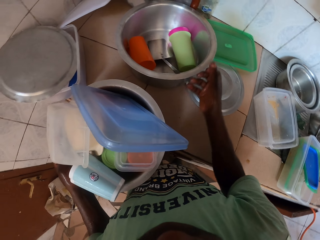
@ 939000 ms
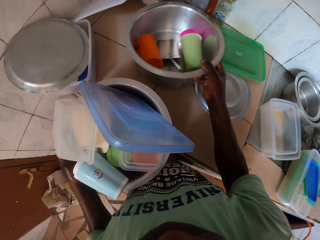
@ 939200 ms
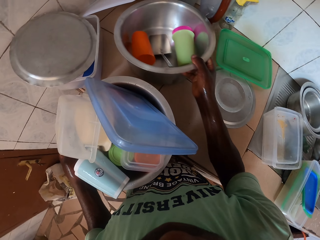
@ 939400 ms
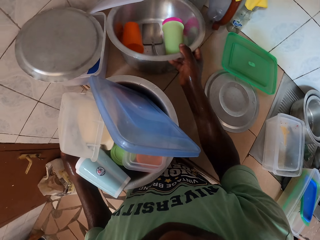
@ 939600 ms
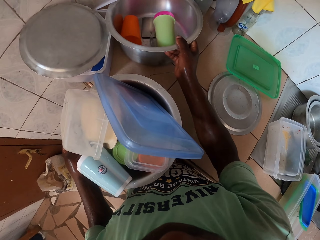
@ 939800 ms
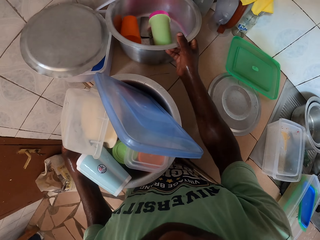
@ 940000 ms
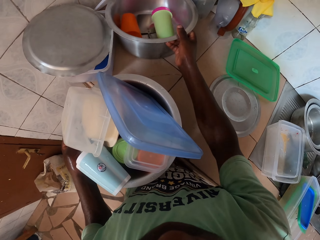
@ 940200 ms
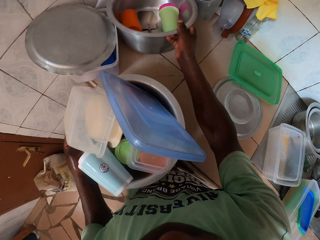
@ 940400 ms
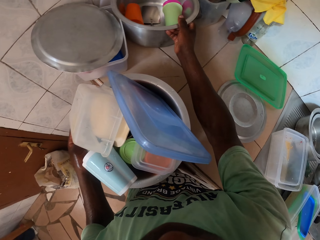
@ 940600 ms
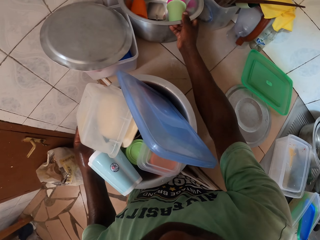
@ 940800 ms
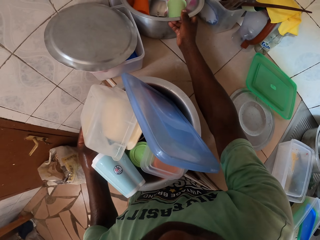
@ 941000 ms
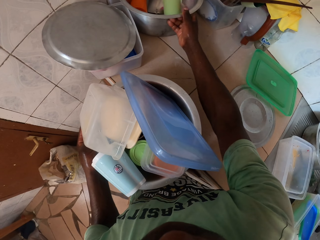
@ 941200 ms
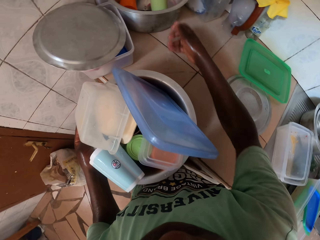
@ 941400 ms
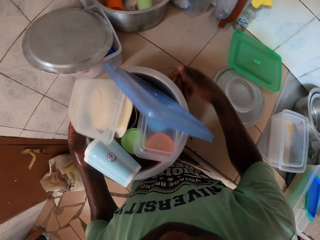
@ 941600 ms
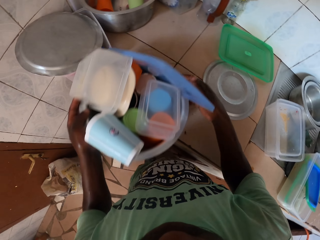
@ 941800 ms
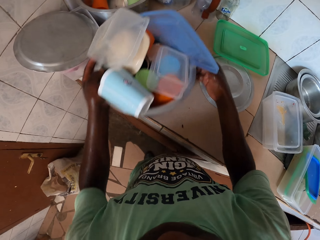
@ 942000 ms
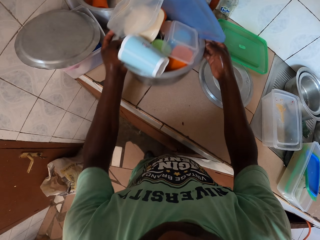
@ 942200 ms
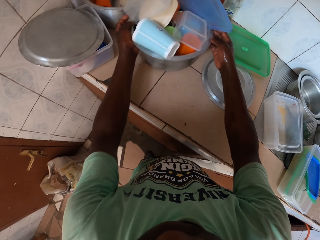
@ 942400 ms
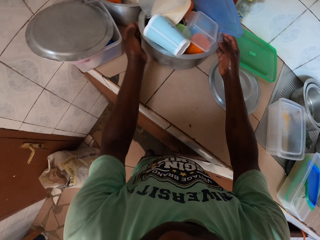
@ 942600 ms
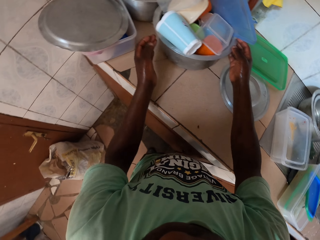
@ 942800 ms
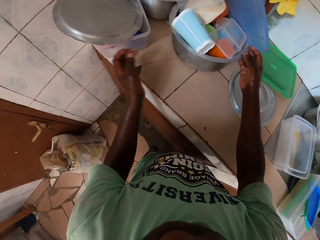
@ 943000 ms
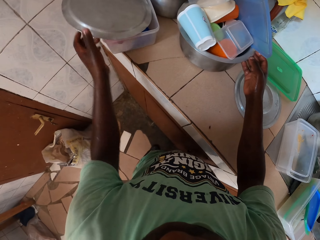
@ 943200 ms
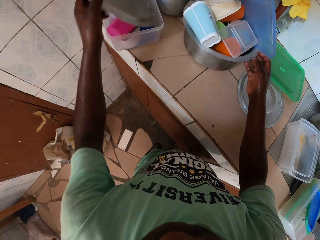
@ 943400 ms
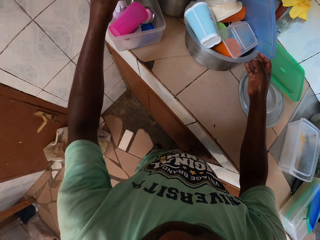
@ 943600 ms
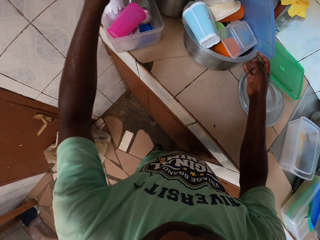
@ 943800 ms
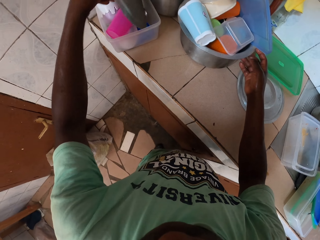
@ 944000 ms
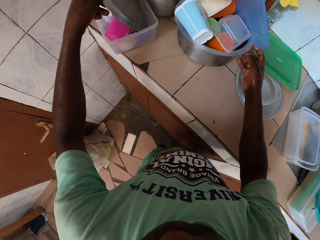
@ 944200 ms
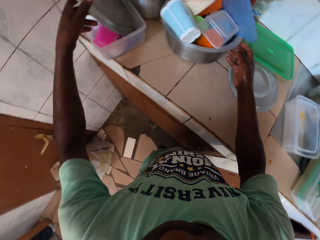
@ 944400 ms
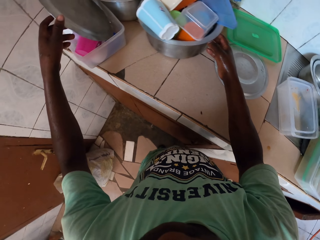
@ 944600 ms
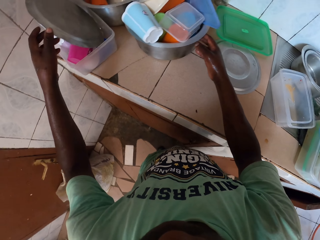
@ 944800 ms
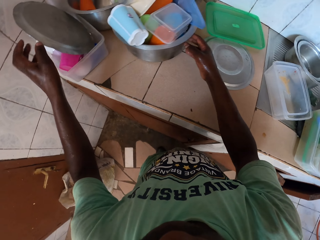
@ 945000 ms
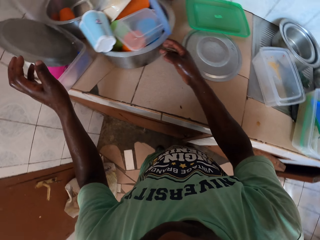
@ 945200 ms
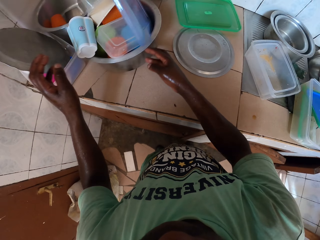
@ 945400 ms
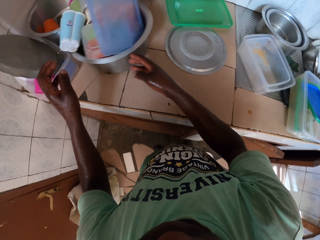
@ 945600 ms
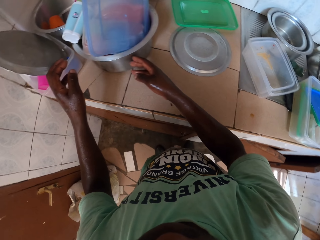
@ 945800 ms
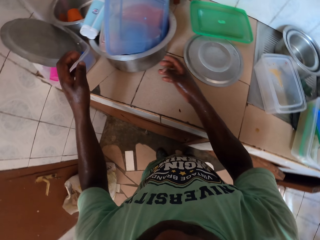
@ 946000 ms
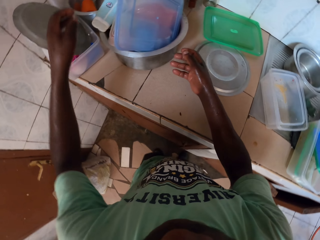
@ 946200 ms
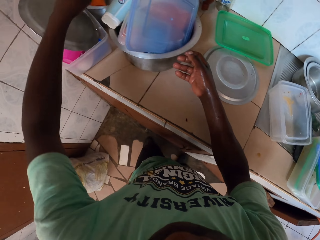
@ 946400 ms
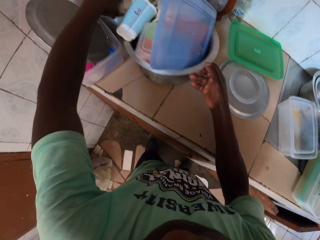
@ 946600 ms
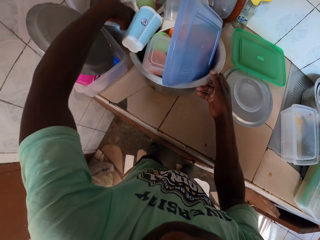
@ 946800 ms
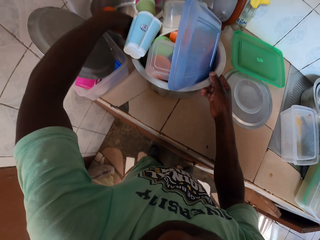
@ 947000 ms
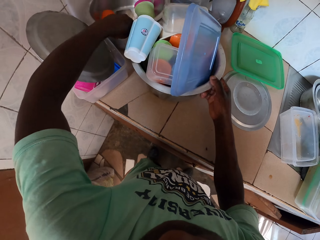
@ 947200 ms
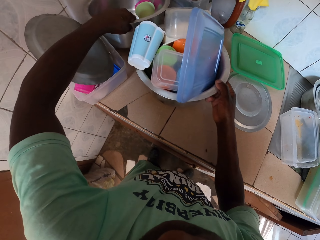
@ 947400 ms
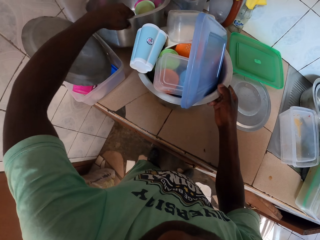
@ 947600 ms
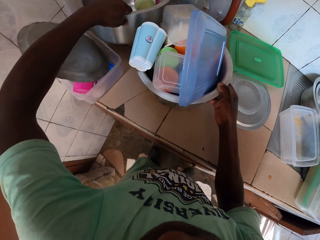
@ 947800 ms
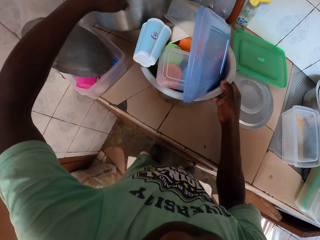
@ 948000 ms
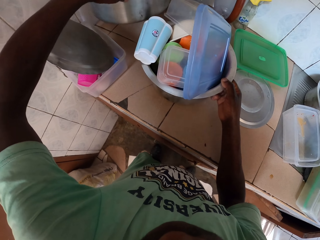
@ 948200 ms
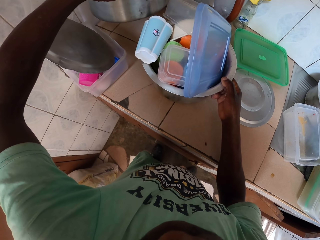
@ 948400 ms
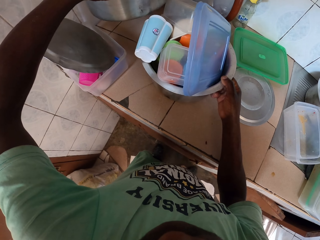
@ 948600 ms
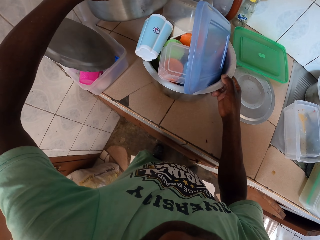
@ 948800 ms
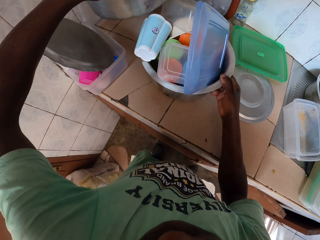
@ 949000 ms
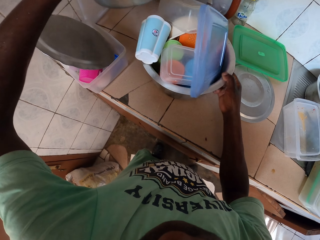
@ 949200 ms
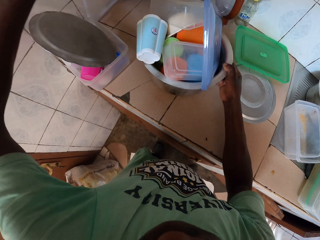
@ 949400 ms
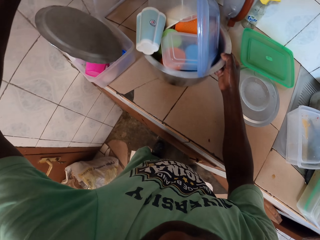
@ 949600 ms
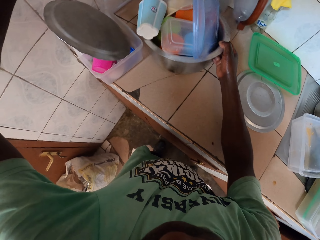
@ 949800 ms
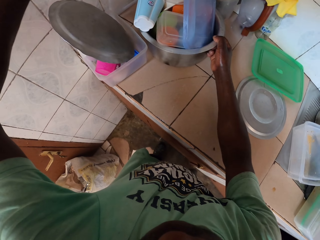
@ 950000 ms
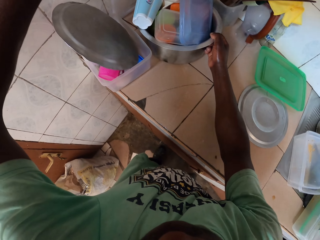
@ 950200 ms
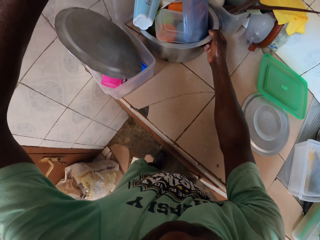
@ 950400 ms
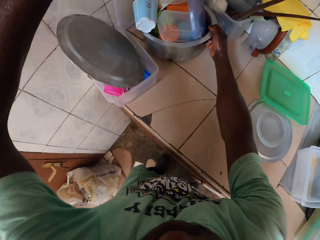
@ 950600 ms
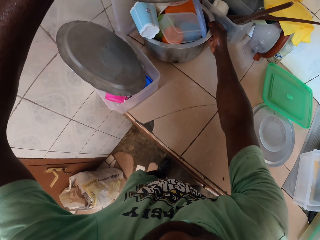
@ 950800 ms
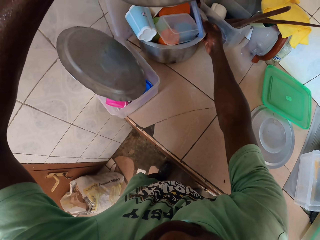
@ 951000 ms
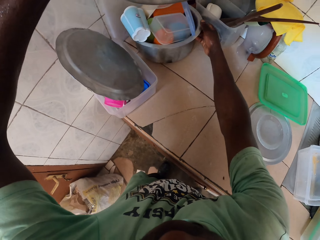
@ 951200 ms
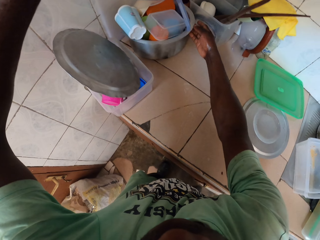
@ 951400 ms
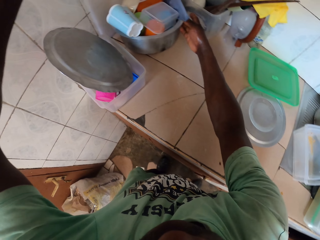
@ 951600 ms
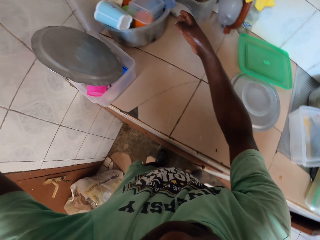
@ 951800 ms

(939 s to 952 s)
The camera wearer puts the pot at the table. They lift the pot with the left hand.

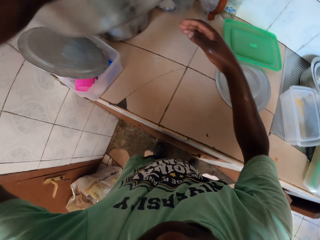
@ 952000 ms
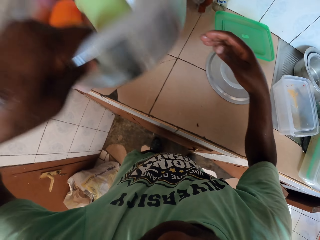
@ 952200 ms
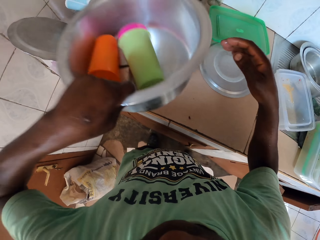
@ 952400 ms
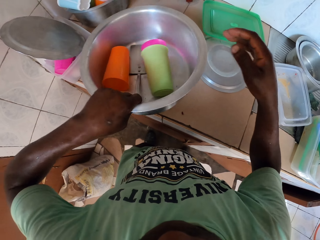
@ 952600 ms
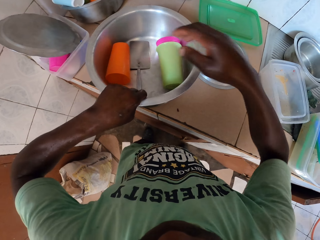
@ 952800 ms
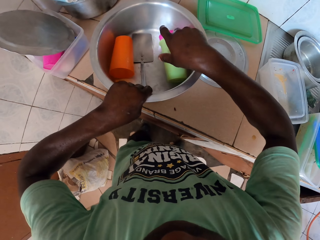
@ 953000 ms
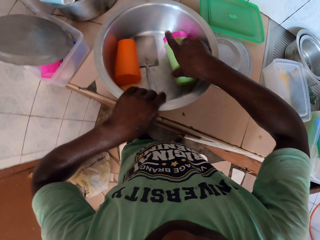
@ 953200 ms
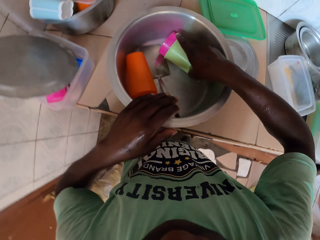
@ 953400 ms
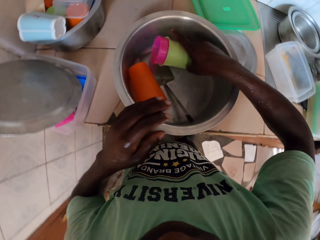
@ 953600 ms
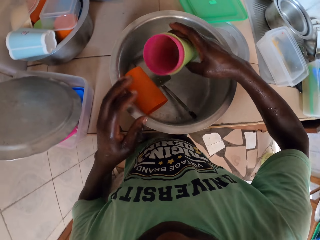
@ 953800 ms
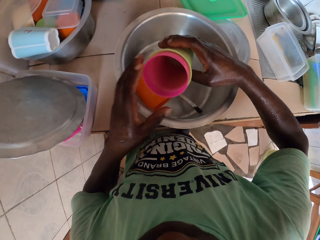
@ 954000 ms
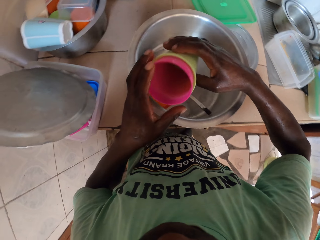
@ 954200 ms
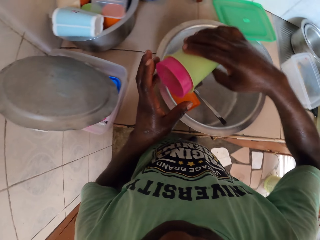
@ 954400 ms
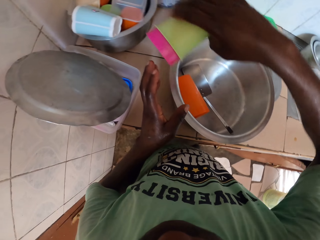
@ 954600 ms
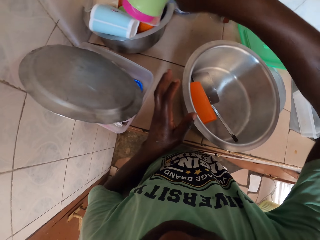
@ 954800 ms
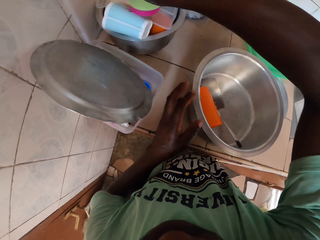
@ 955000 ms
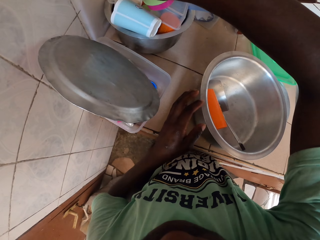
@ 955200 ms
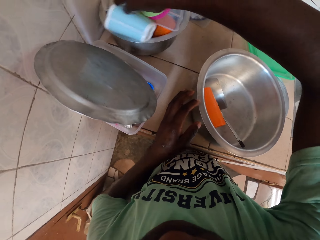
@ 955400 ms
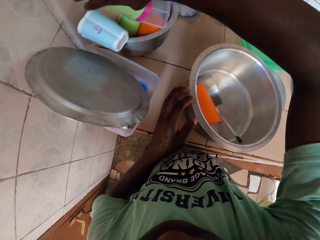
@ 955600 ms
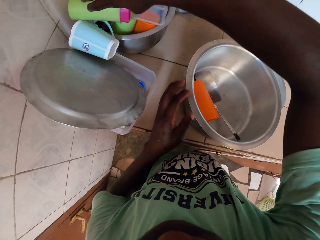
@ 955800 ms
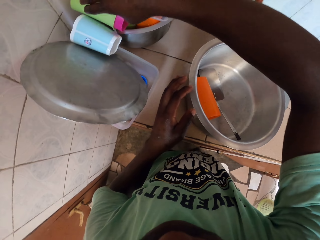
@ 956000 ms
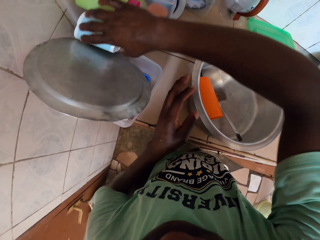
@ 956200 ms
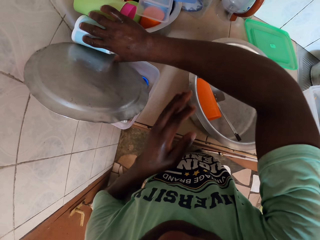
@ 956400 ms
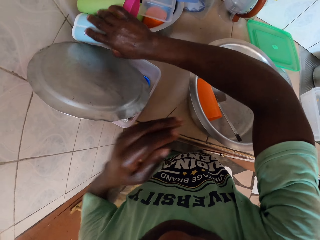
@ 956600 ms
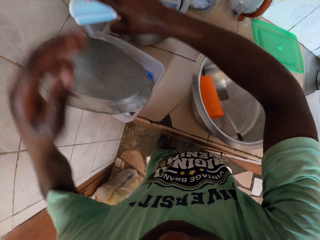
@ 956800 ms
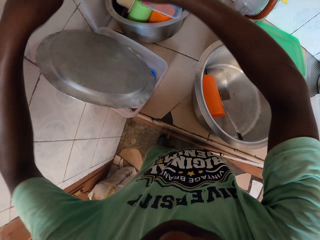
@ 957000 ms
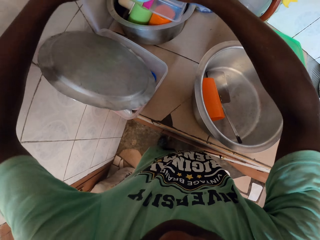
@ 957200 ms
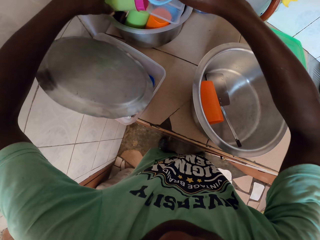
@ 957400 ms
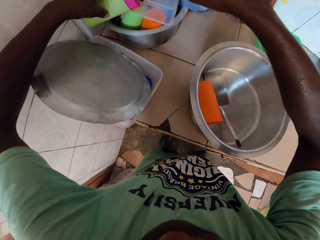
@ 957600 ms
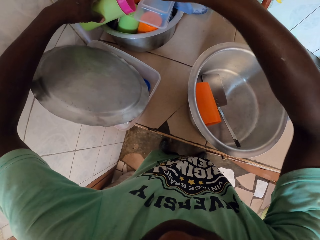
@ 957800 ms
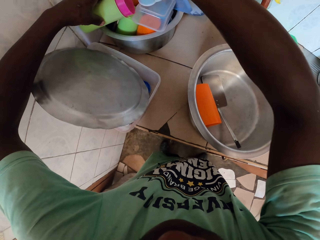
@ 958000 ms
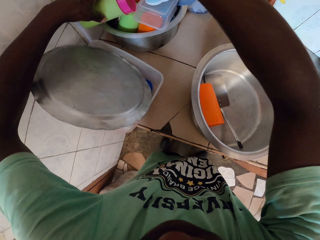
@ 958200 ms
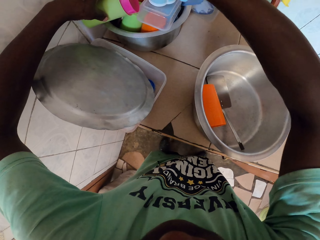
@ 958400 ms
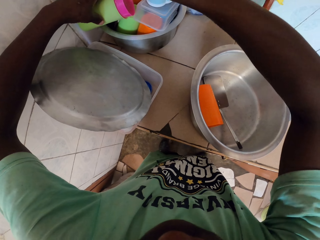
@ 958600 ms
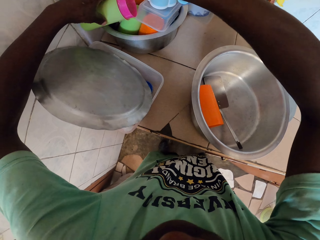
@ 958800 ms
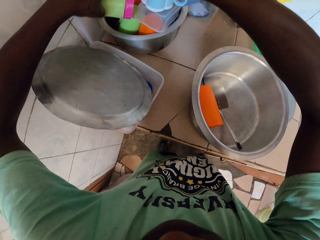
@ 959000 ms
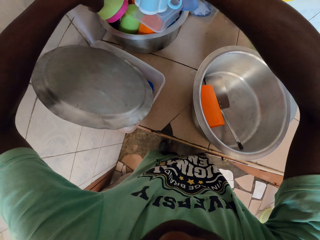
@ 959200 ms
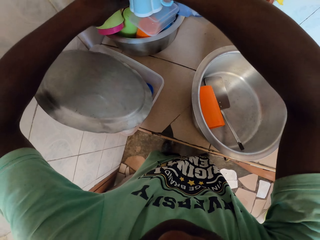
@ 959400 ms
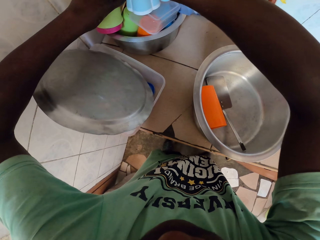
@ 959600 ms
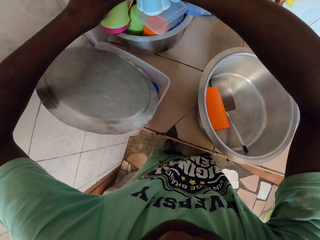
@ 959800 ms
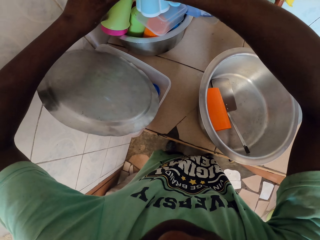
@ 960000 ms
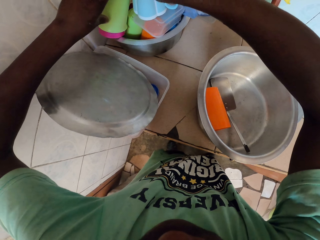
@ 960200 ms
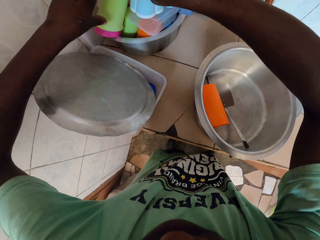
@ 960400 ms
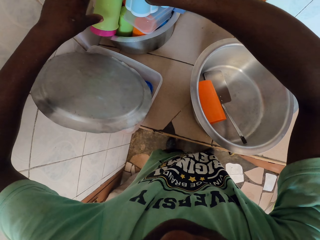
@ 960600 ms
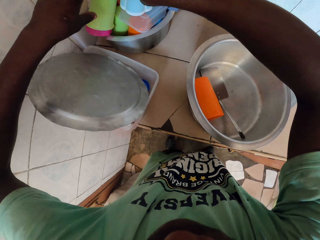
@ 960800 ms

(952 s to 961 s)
The camera wearer takes the cups from one pot to another pot.
